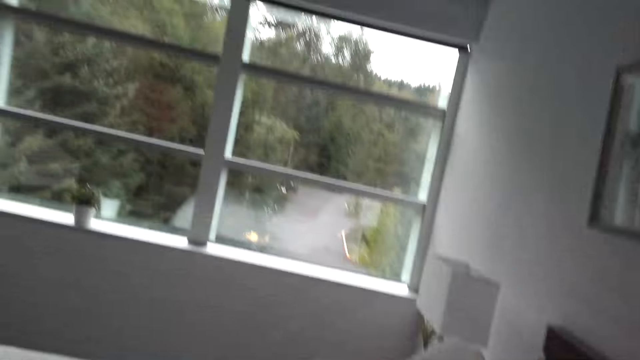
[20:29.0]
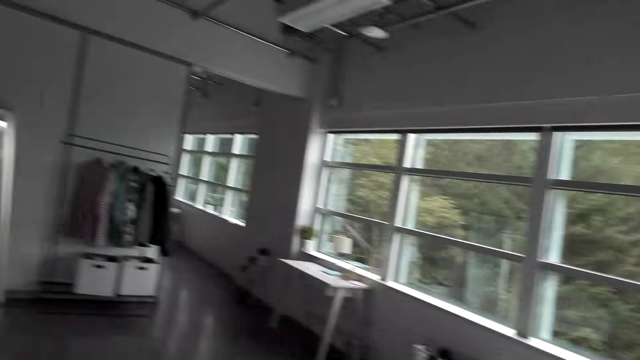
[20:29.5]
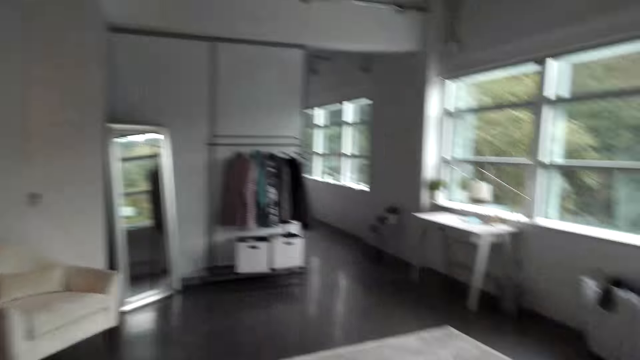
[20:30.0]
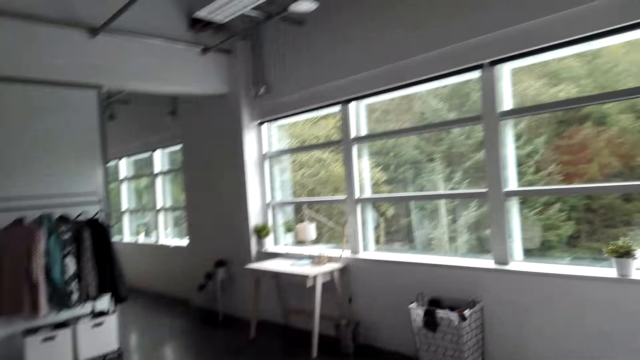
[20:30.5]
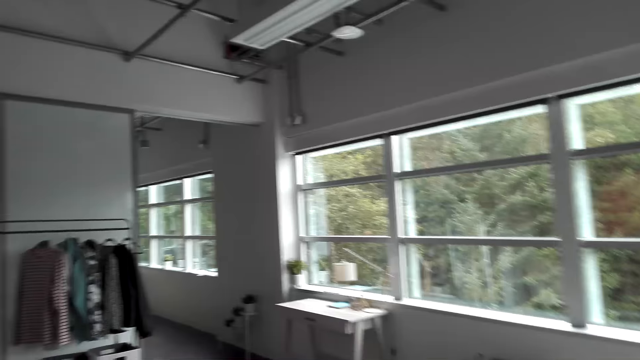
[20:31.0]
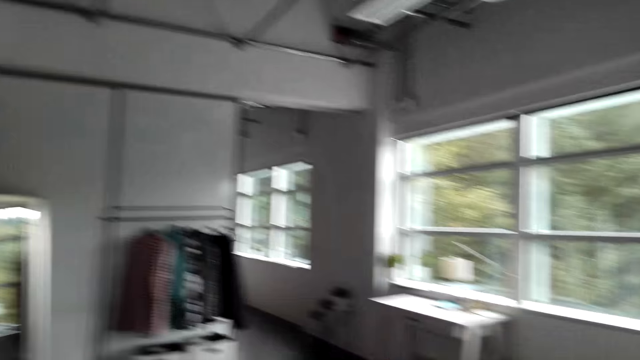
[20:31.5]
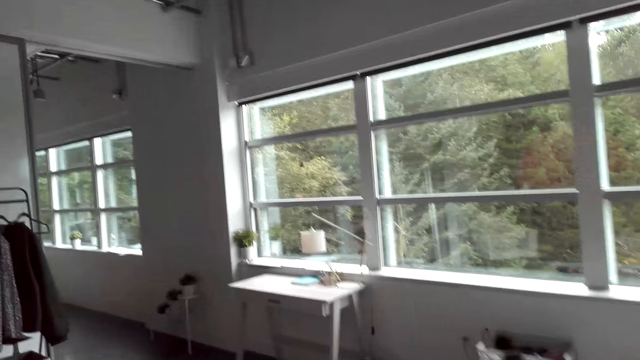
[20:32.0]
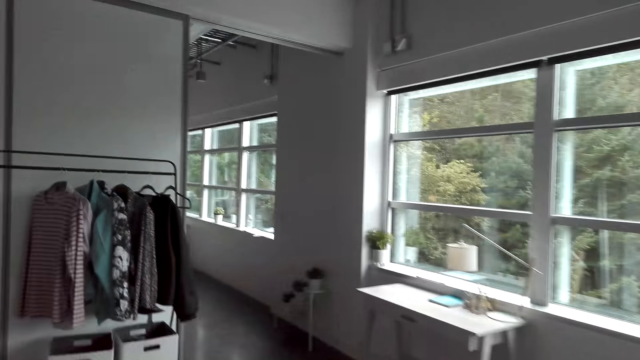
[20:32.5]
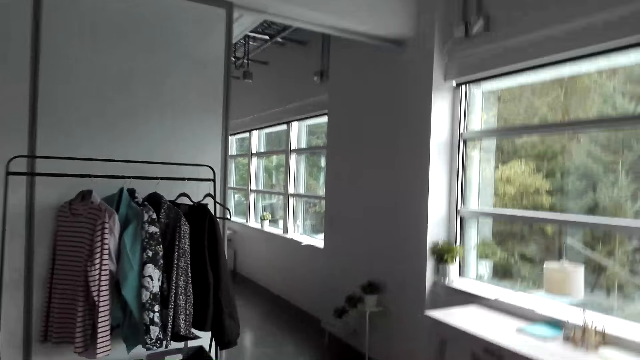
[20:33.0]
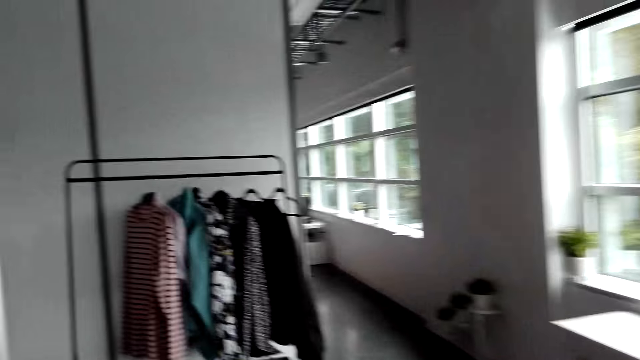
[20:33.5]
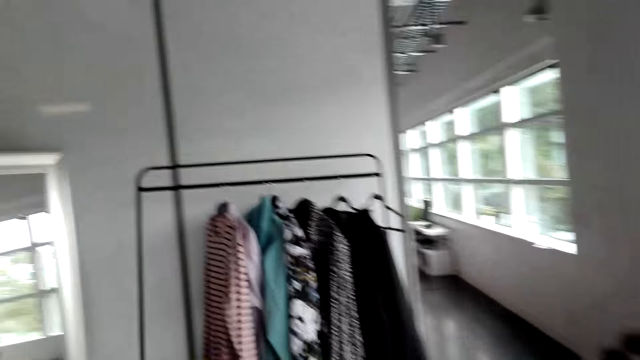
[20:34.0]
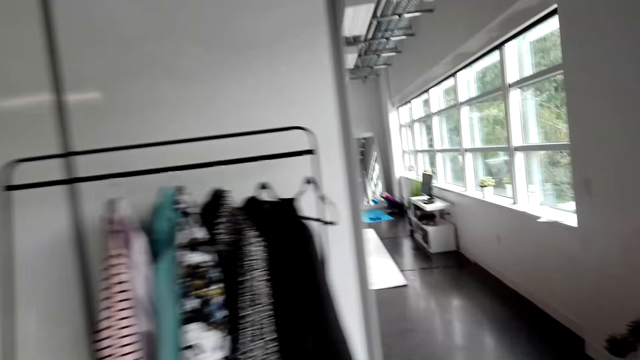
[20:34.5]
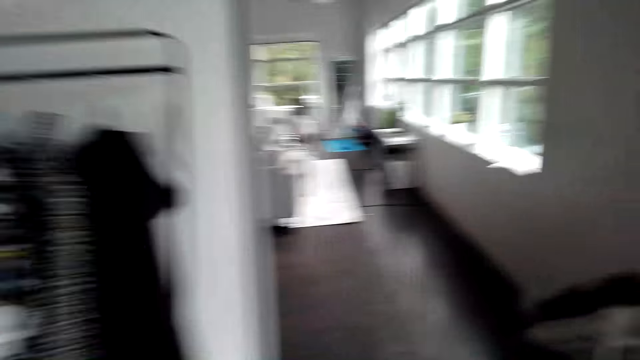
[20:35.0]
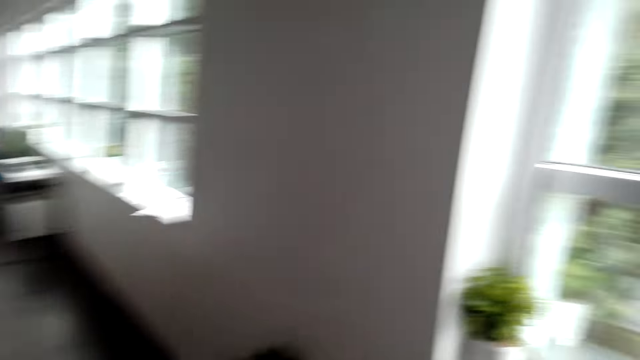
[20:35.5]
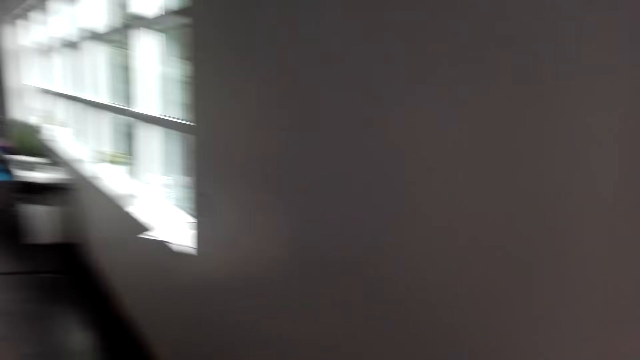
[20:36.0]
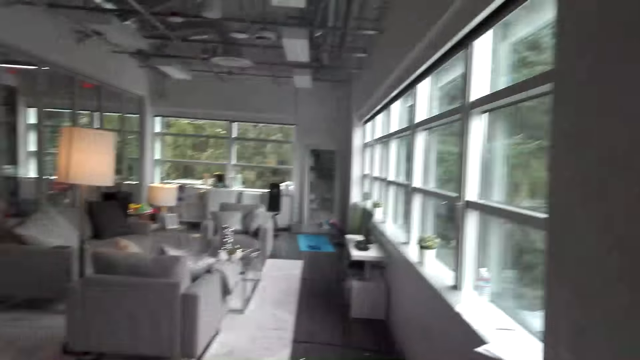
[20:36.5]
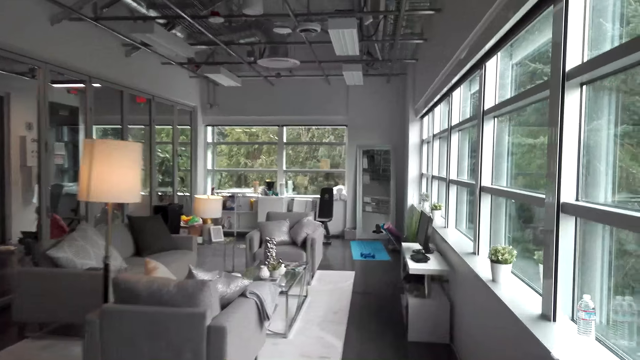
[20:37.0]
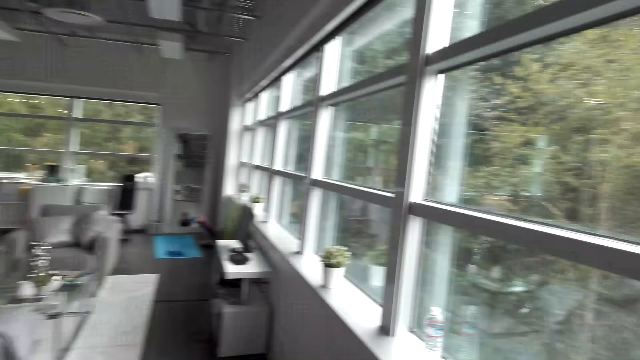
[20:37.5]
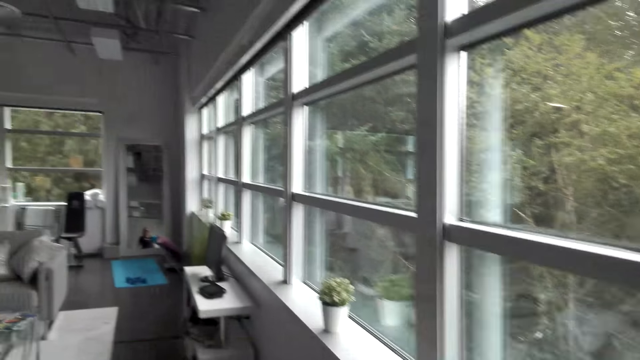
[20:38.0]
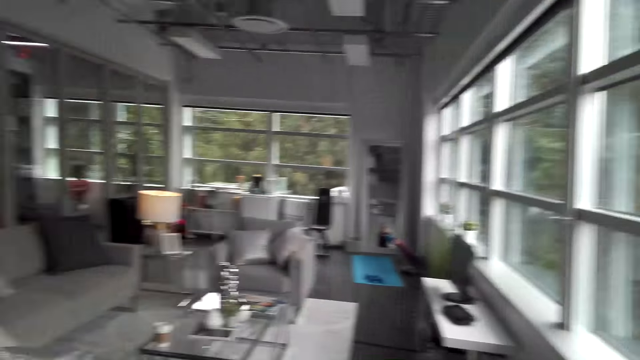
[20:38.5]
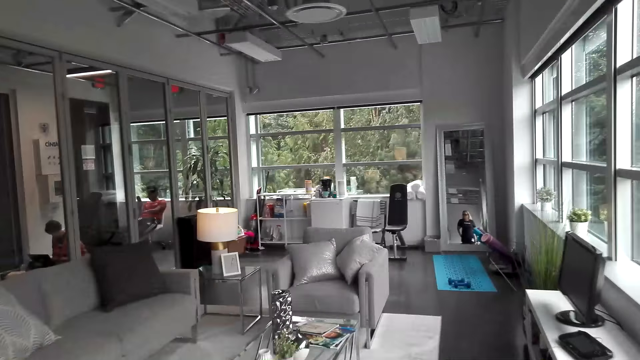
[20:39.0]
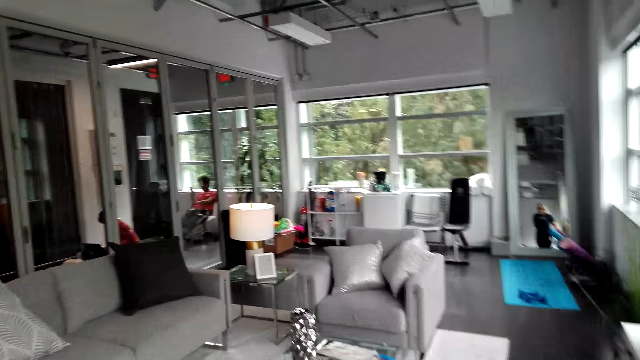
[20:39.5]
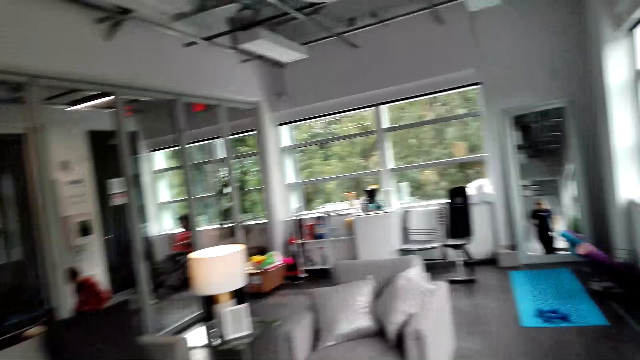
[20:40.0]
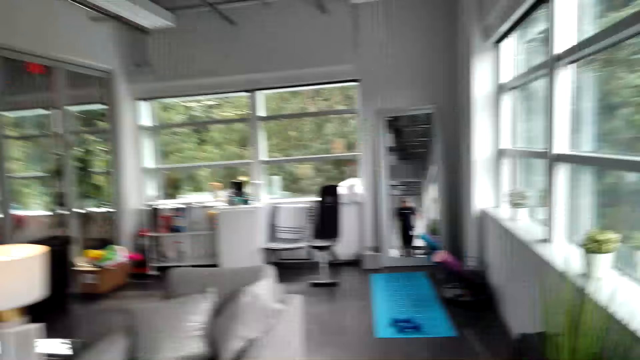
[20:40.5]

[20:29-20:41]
The camera wearer walks in the room.

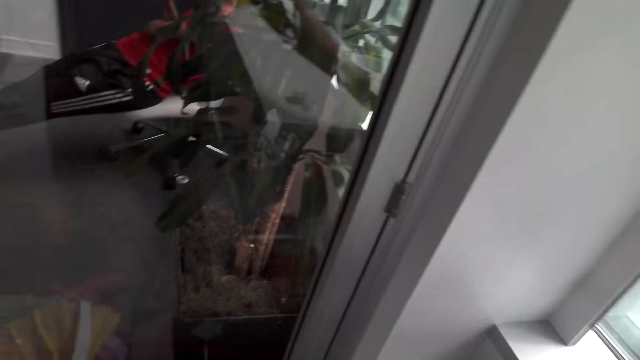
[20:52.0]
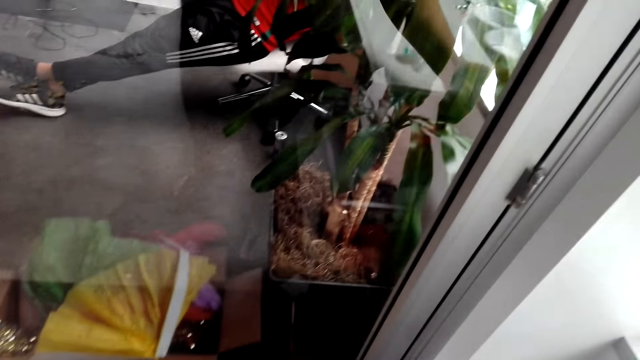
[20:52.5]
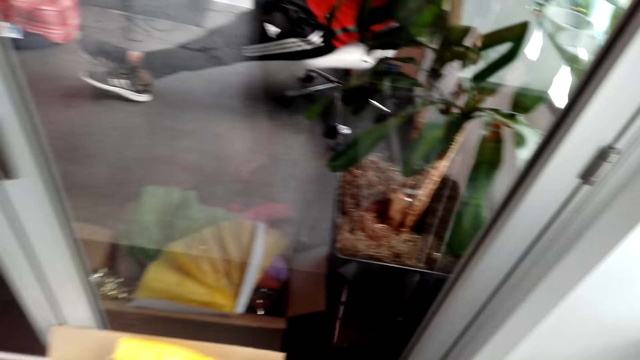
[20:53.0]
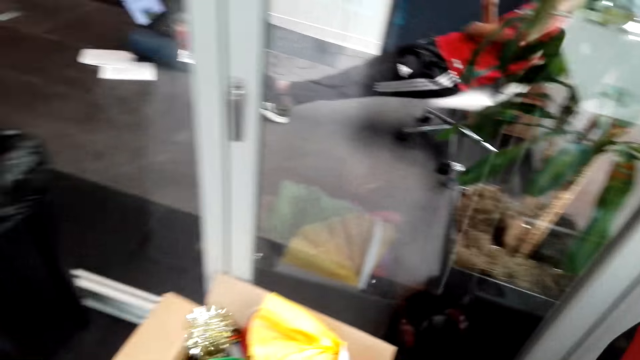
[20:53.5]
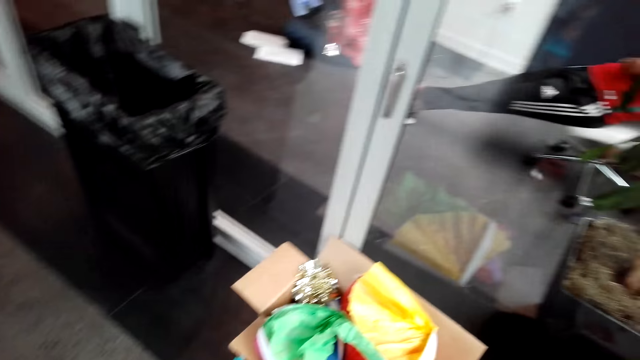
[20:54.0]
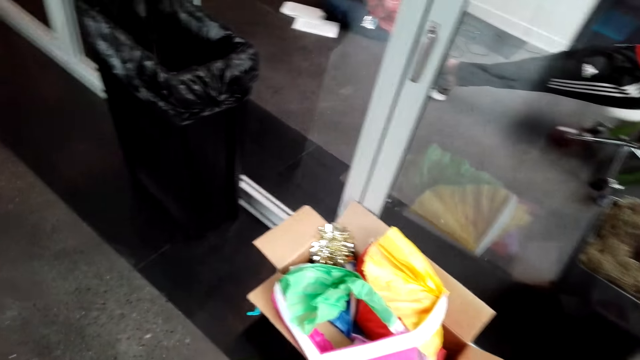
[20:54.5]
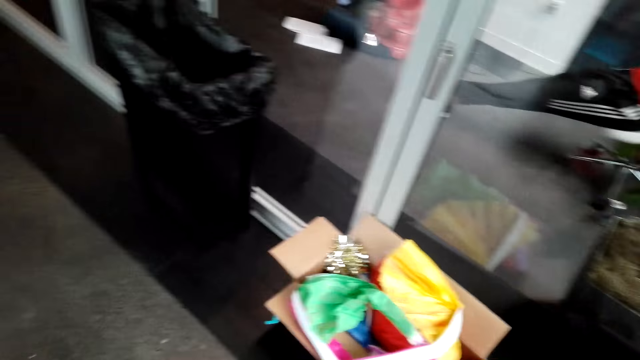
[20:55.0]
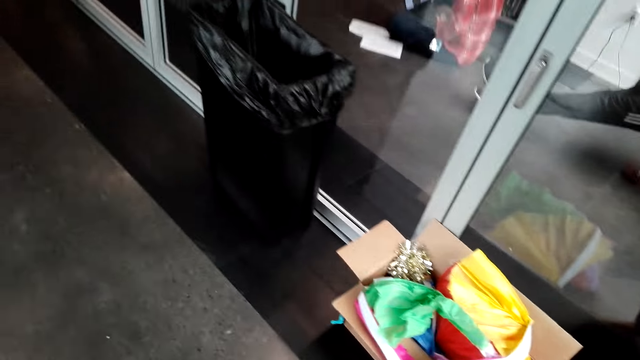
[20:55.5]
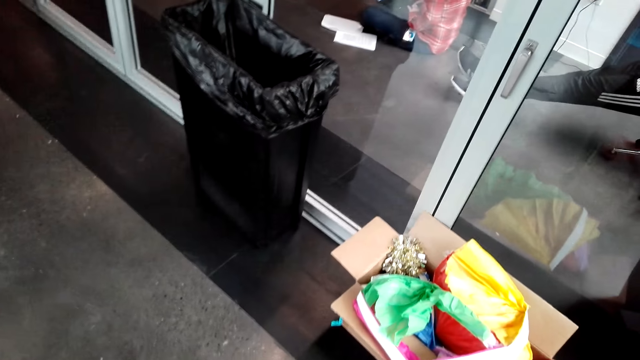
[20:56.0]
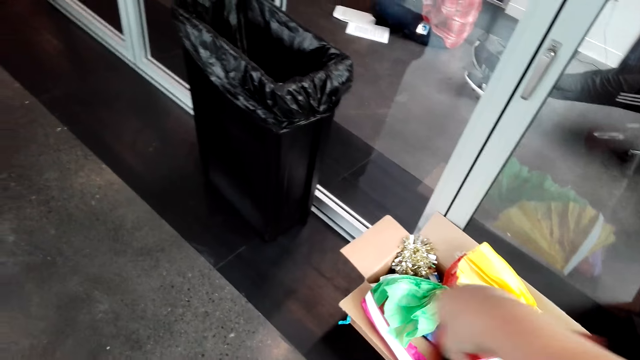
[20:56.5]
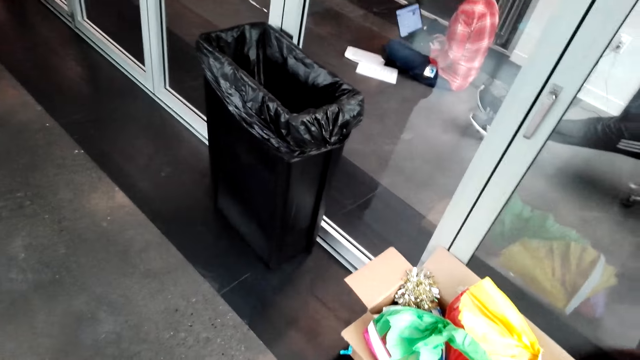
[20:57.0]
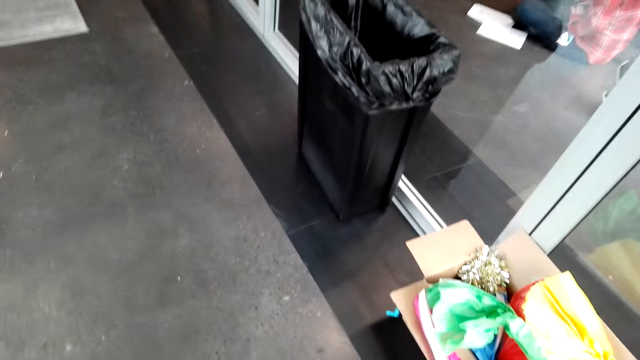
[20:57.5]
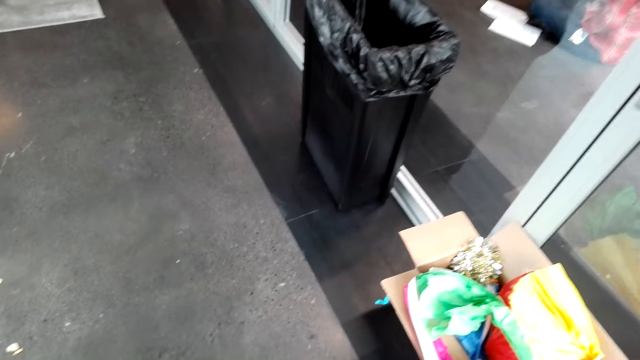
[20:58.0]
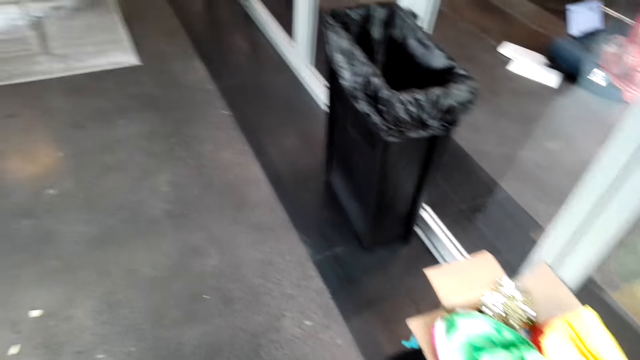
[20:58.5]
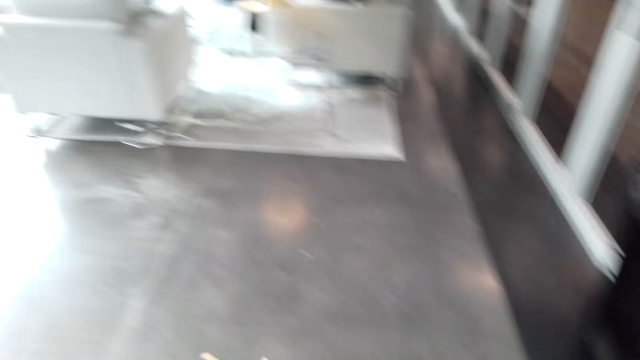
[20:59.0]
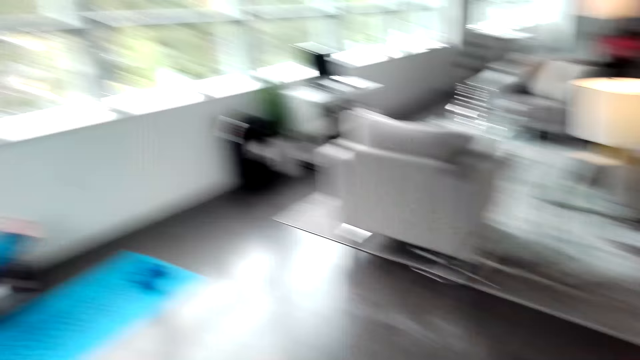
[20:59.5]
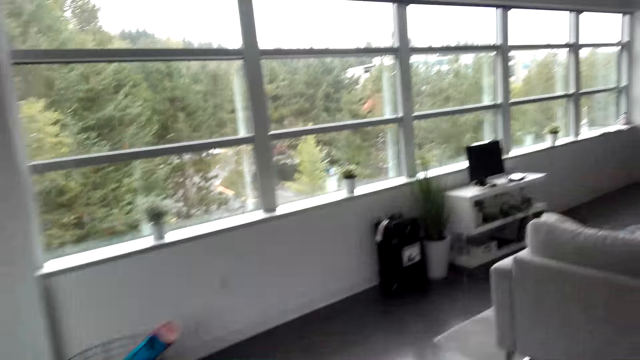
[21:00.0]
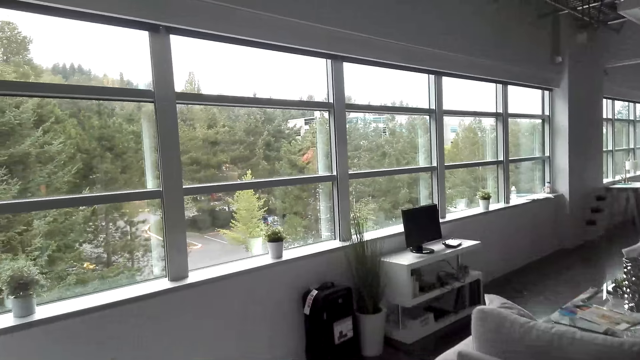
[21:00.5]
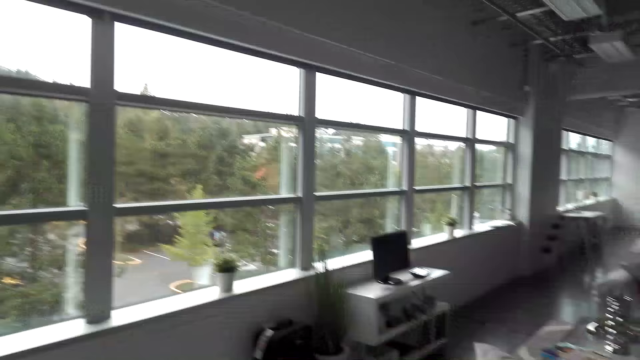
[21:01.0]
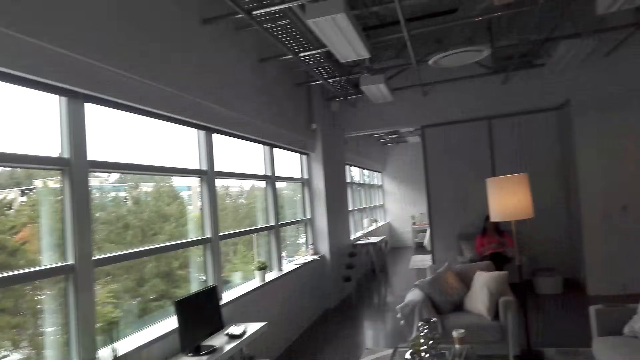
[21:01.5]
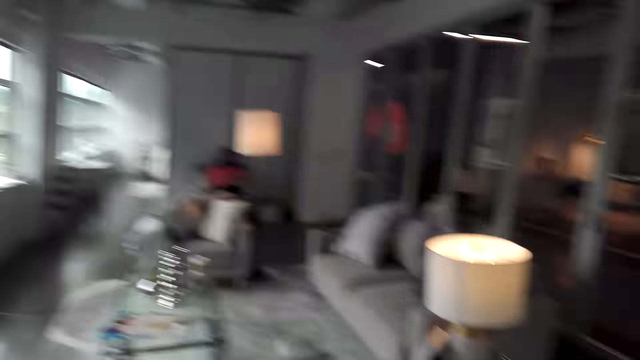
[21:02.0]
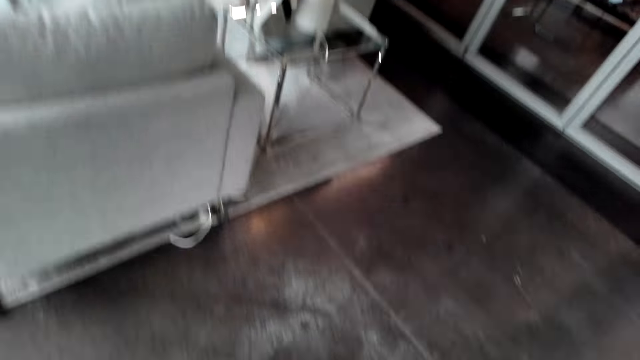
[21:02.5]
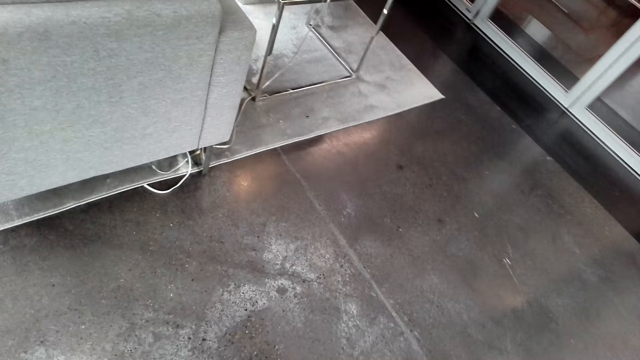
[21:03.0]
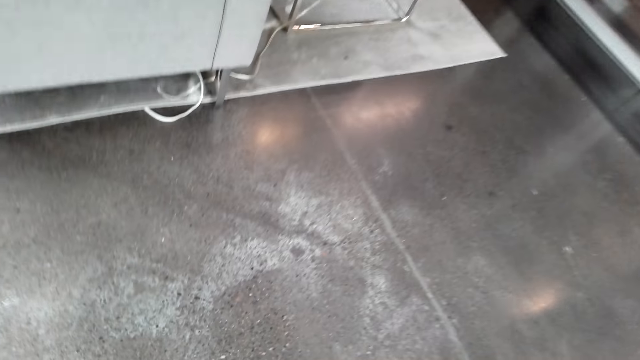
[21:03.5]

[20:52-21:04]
The camera wearer picks up the carpet vacuum cleaner. They walk.
